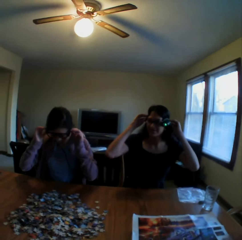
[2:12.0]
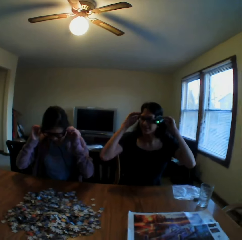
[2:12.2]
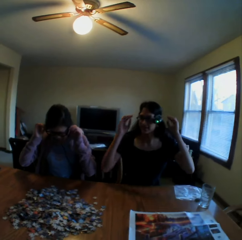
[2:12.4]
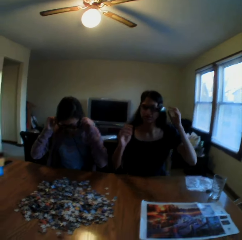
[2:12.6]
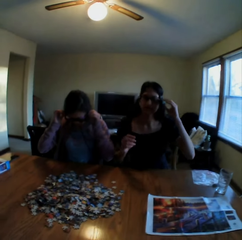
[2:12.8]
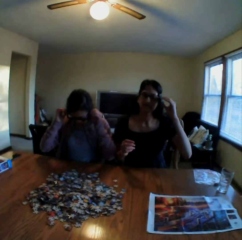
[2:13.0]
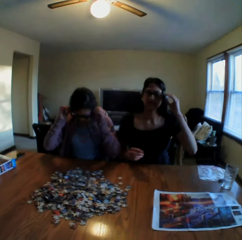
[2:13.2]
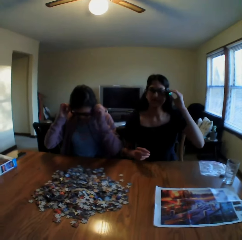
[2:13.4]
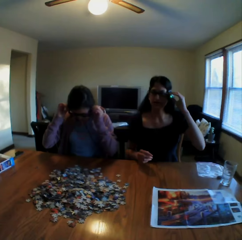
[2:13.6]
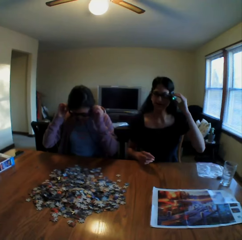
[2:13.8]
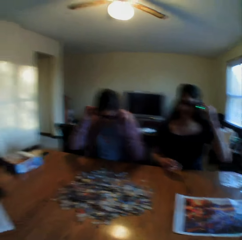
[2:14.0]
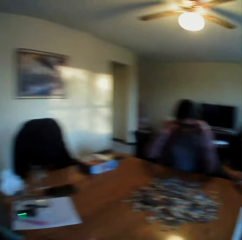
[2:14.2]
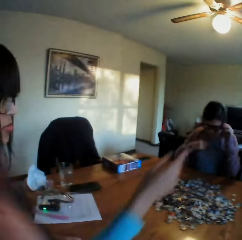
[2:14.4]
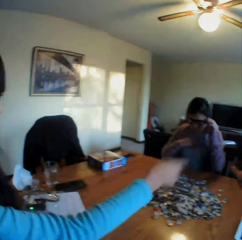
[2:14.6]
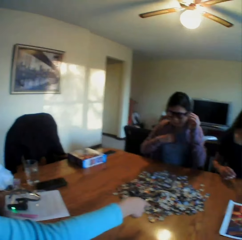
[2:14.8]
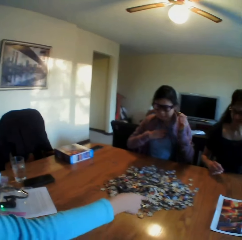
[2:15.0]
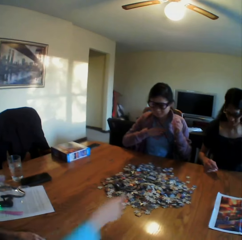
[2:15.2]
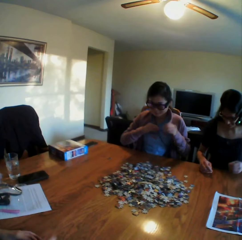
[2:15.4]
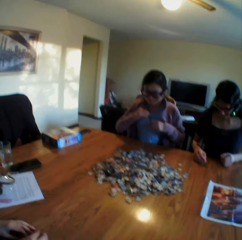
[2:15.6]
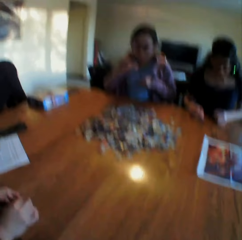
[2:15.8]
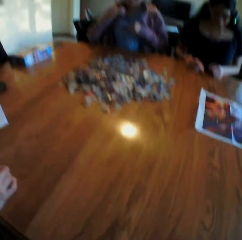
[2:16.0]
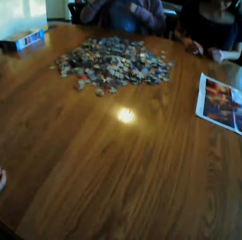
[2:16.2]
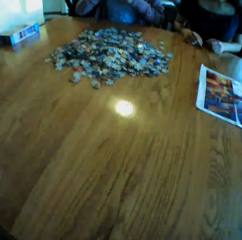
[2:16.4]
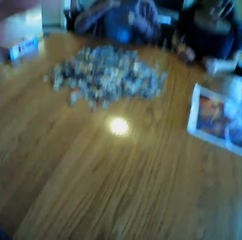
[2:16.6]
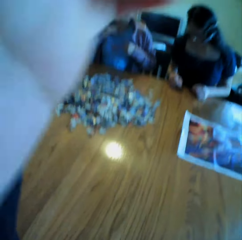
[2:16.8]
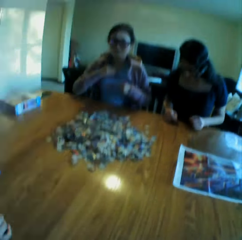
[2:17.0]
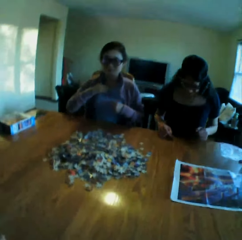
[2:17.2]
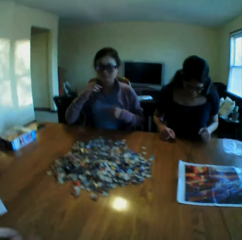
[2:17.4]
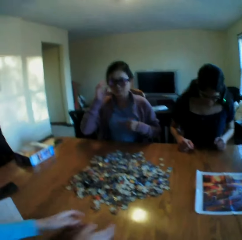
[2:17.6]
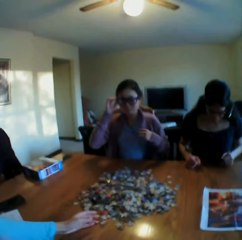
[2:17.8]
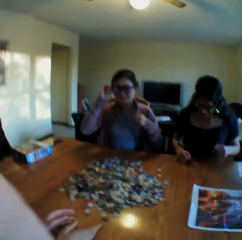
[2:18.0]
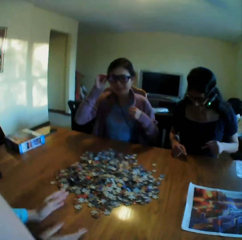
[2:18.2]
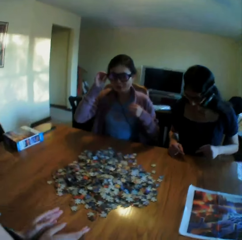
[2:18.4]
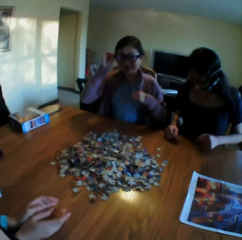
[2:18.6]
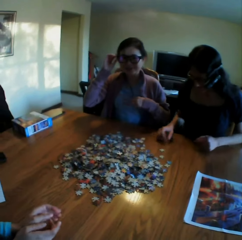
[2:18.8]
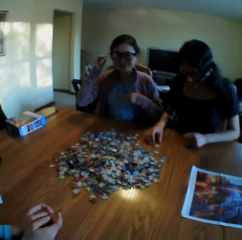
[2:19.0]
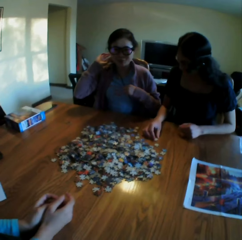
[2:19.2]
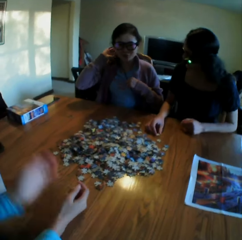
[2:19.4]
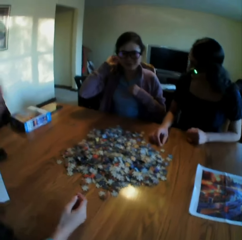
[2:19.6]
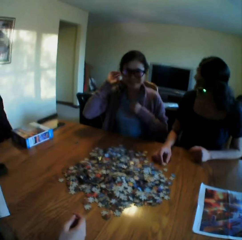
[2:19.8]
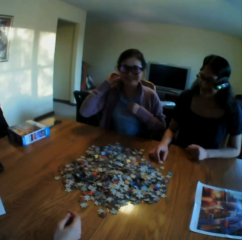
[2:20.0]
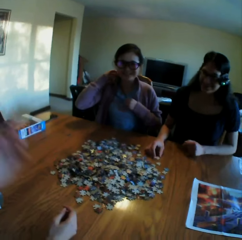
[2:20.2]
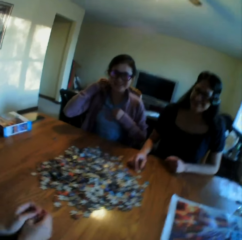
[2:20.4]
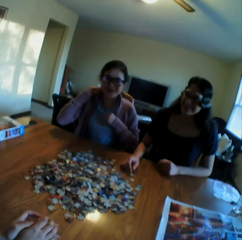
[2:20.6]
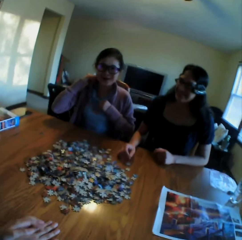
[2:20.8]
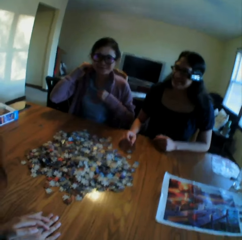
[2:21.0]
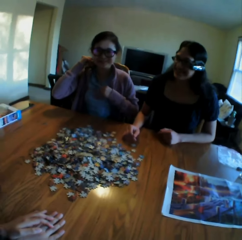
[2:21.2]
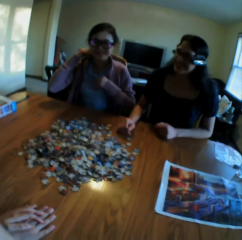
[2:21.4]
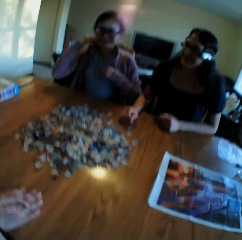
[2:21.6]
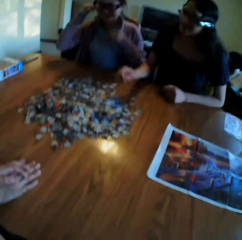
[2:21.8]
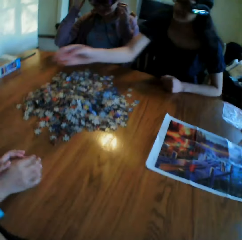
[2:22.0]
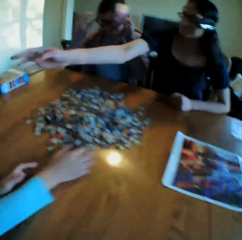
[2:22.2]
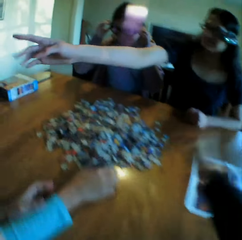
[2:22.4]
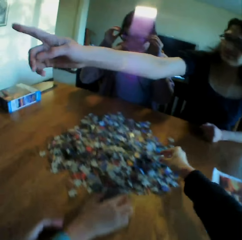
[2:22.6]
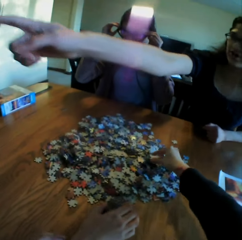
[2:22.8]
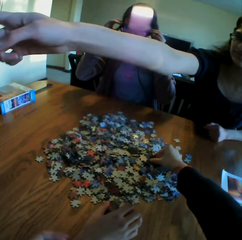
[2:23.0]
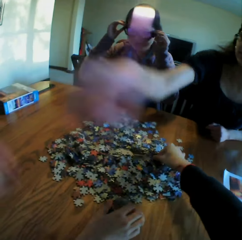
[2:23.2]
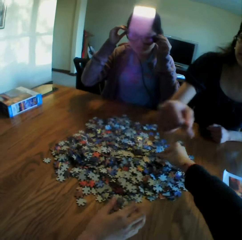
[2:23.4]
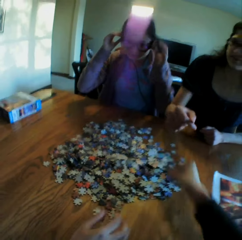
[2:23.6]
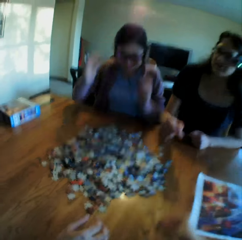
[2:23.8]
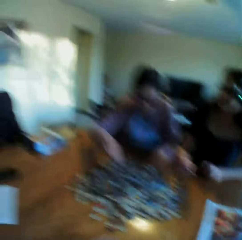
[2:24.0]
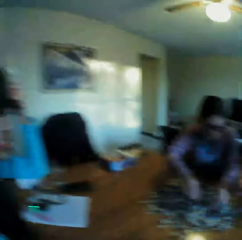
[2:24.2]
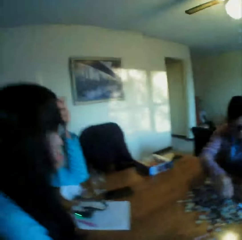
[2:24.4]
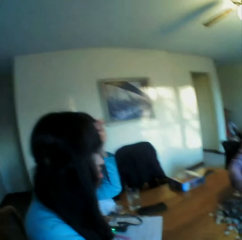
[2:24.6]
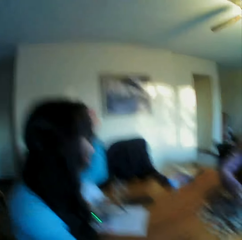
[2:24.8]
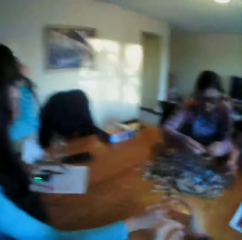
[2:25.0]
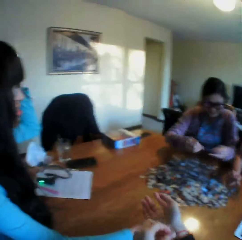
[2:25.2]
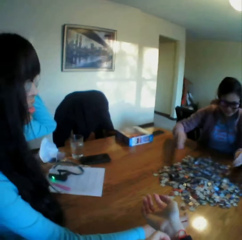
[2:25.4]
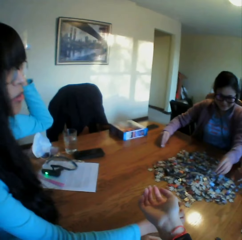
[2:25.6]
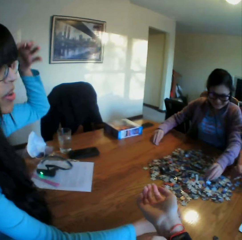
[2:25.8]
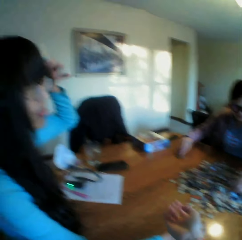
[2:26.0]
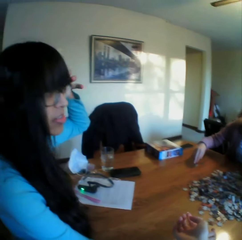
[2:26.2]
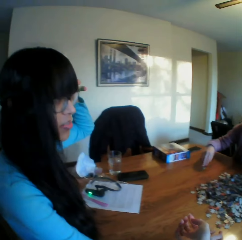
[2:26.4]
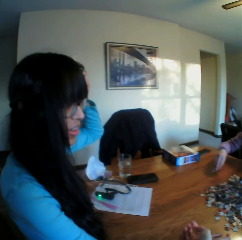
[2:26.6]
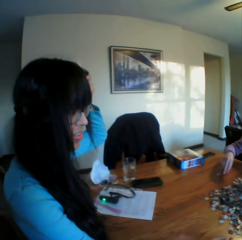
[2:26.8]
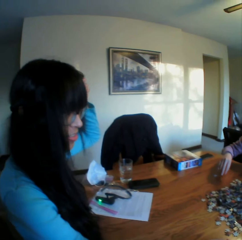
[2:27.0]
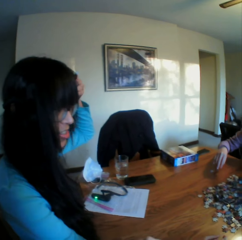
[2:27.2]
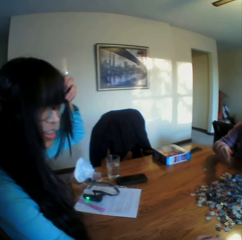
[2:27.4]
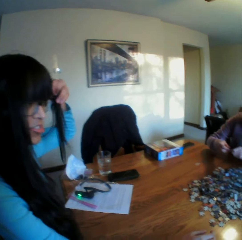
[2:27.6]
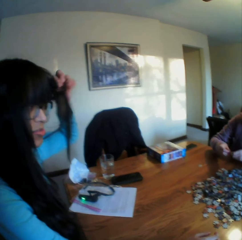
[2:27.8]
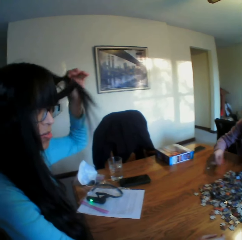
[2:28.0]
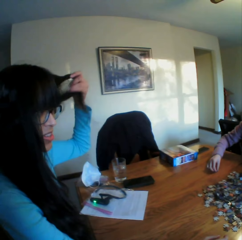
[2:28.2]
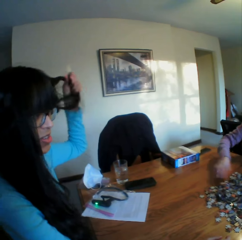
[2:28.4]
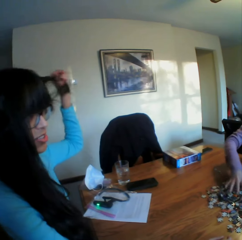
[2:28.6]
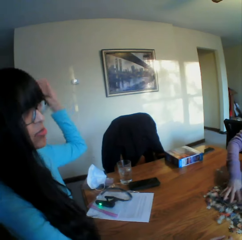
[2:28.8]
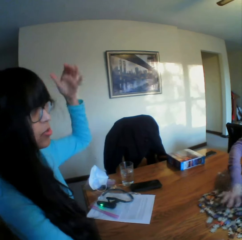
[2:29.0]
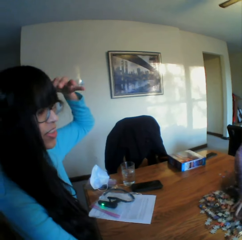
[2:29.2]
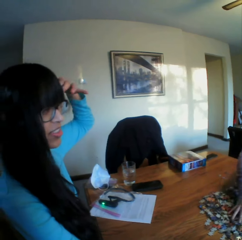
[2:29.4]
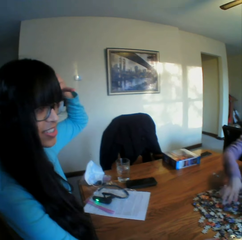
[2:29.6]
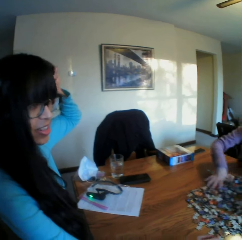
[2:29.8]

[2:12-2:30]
The camera wearer talks. A lady talks to the camera wearer. The lady points at the table. The camera wearer looks at the table. They adjust the camera. The lady moves the hands on the table. The camera wearer converses with the colleagues. A woman converses with the colleagues. The woman talks to the camera wearer. The camera wearer looks at the colleagues. They converse with the colleagues. They pick the jigsaw clipart or puzzle from the table. The woman picks up a puzzle. The camera wearer looks at the lady. They converse with the lady. The lady converses with the camera wearer.
